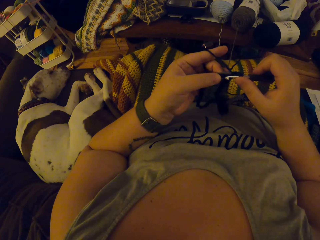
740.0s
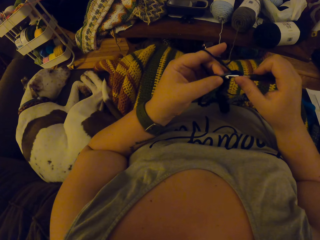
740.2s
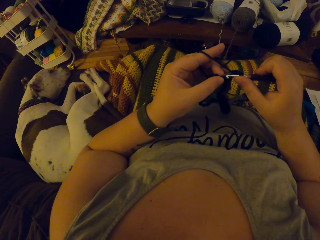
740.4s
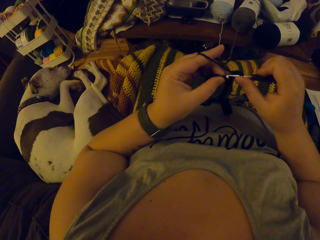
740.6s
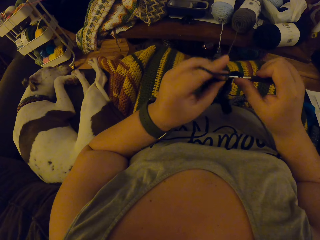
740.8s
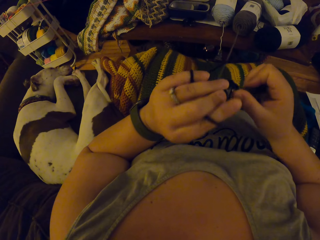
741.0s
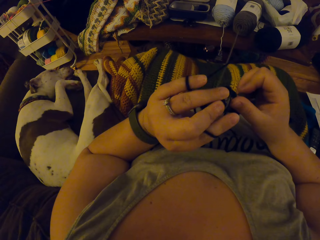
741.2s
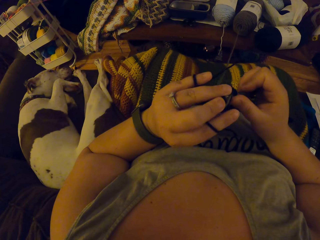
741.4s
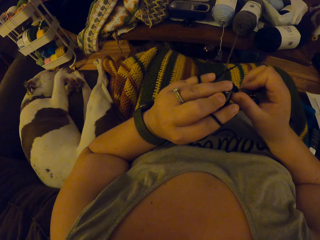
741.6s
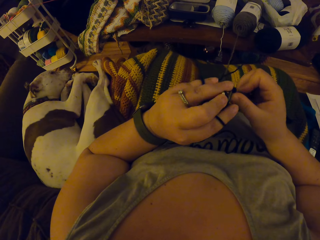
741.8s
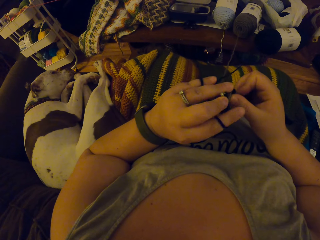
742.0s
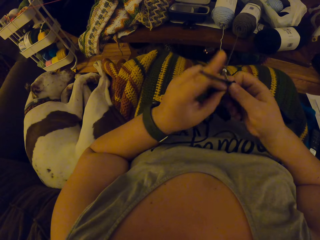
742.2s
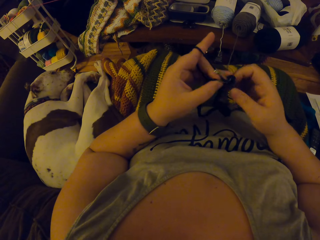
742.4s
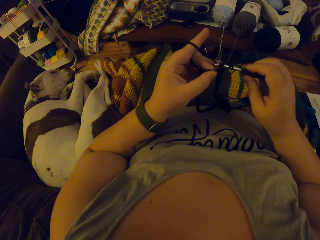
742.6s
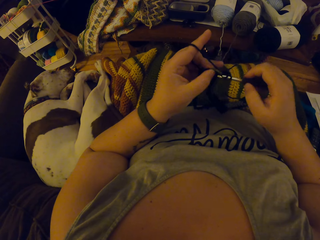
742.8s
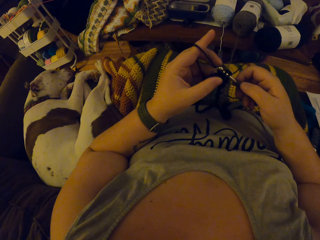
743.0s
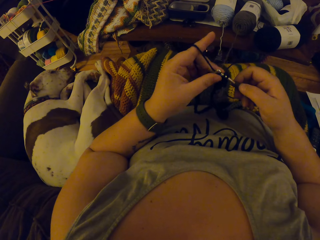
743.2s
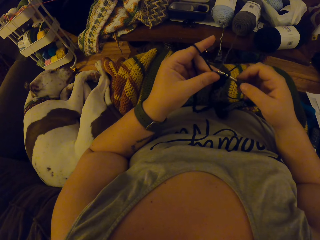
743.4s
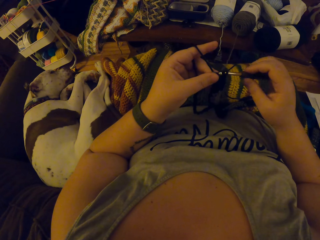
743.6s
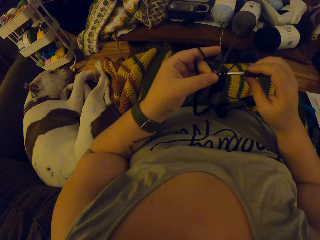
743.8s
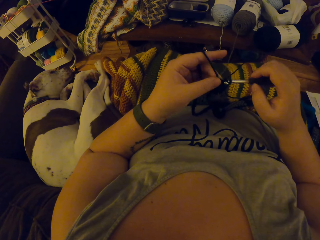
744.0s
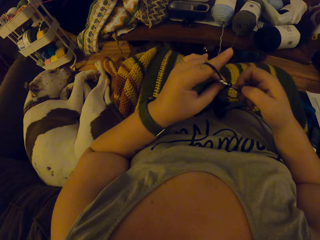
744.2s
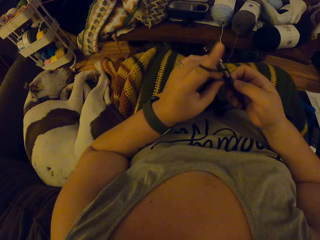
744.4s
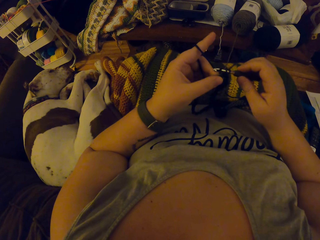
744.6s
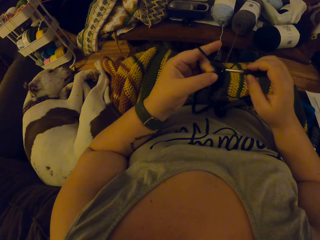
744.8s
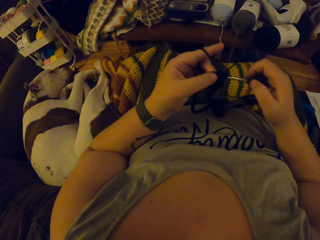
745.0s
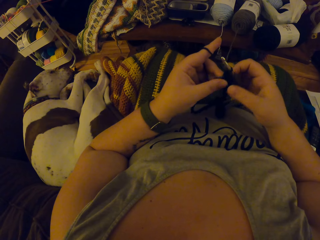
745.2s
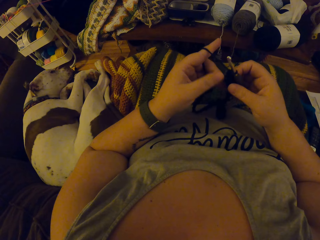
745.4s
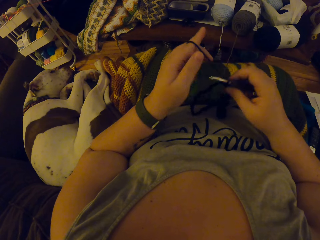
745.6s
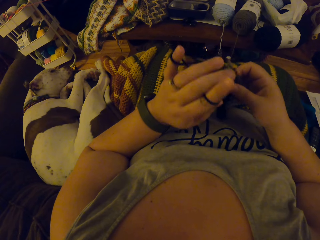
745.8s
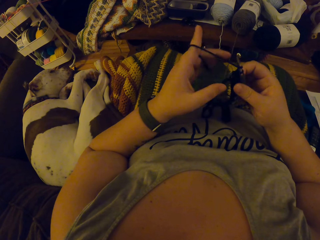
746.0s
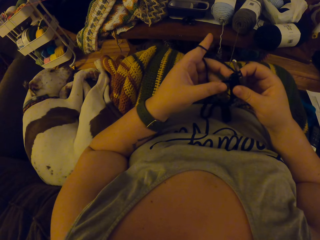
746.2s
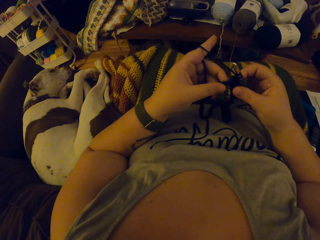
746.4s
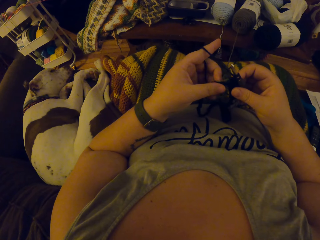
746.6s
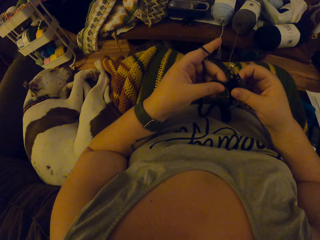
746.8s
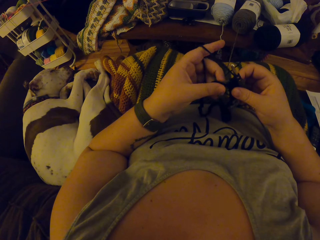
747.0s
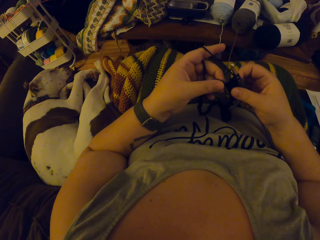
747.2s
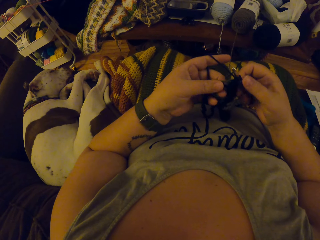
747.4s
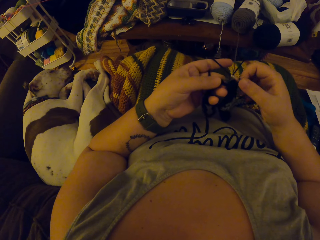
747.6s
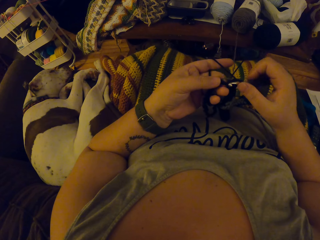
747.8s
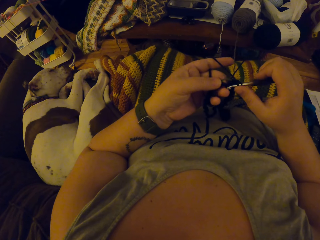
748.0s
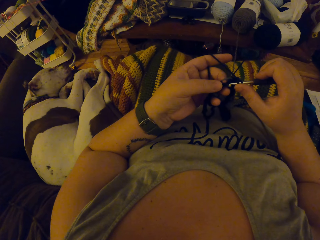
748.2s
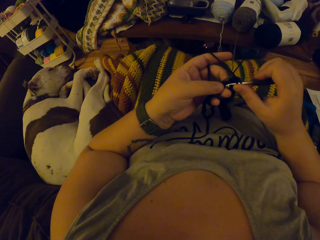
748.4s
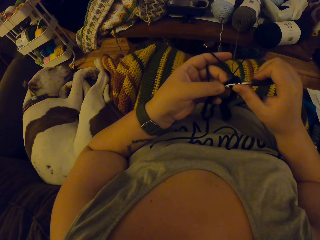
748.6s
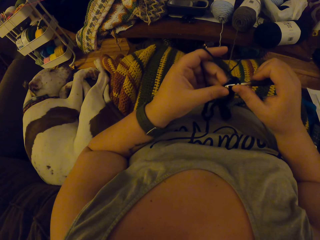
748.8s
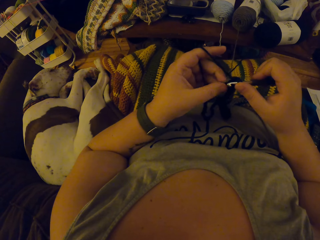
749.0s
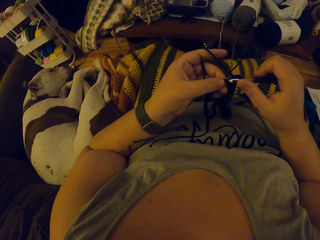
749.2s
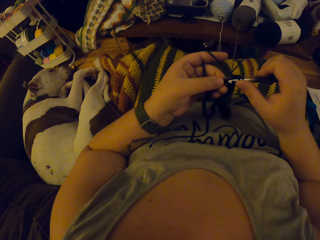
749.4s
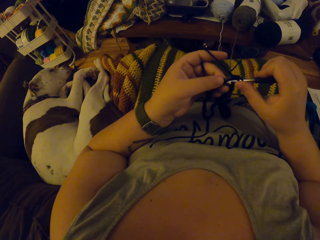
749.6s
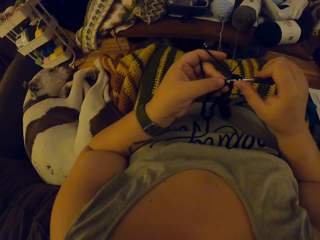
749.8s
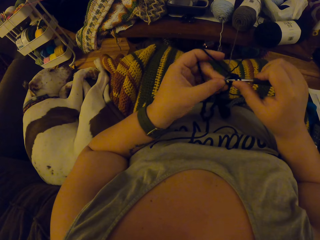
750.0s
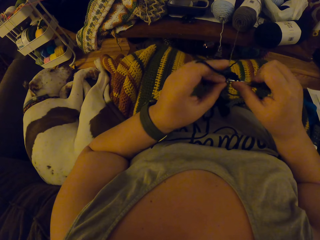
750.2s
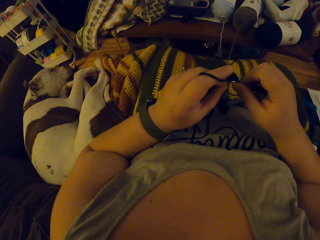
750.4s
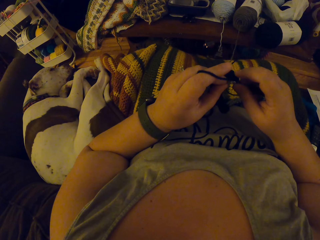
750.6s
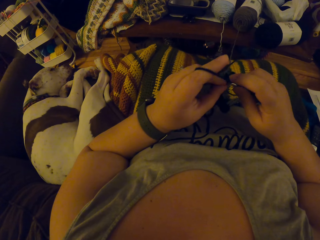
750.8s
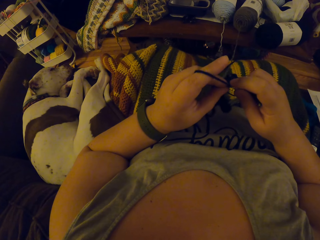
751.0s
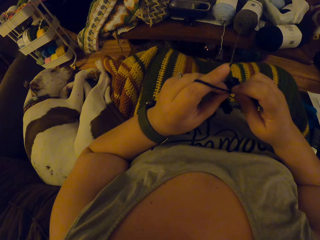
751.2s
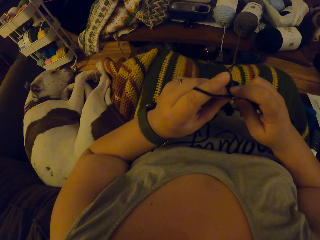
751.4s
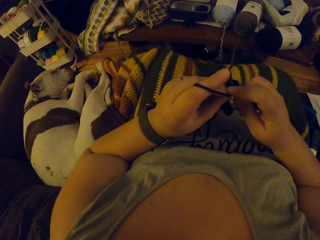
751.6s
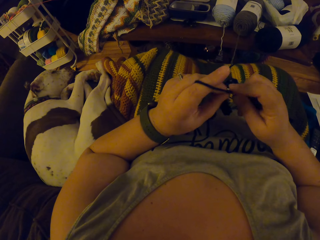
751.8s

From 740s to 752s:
The camera wearer adjusts the thread. They knit the garment. They adjust the thread. They knit the garment.

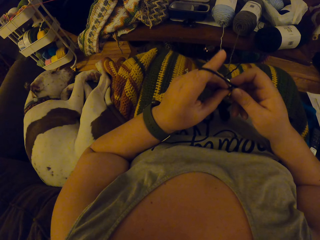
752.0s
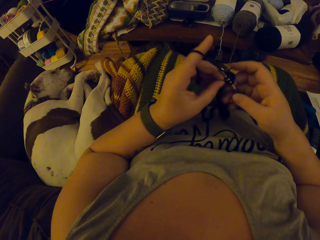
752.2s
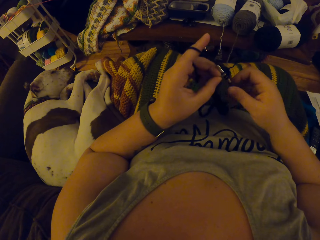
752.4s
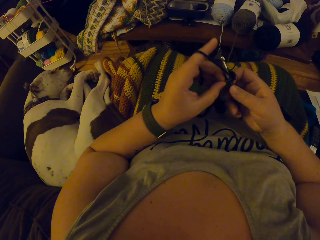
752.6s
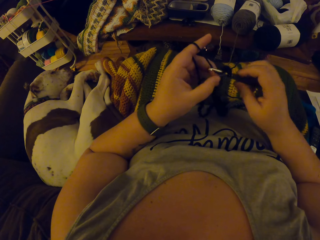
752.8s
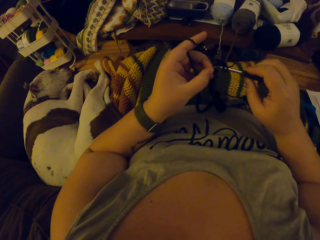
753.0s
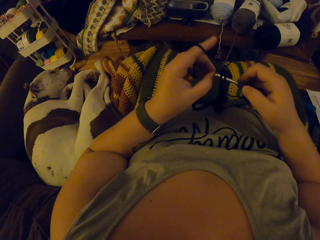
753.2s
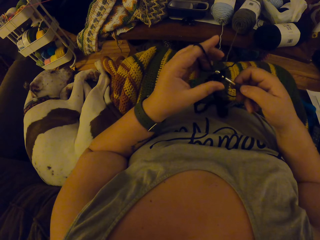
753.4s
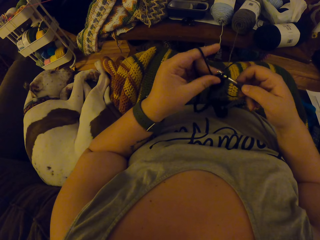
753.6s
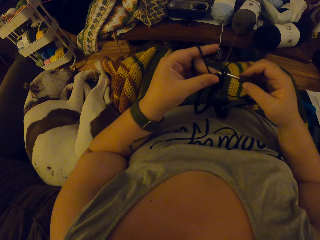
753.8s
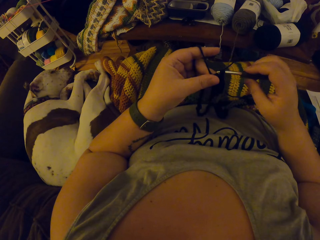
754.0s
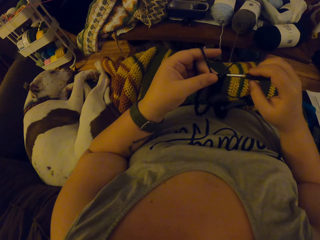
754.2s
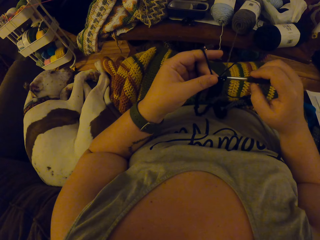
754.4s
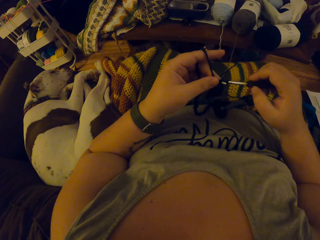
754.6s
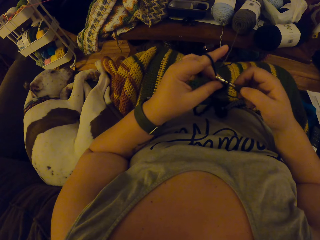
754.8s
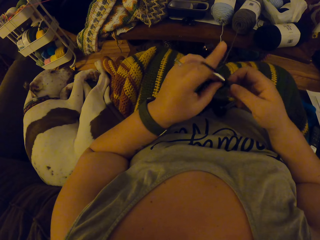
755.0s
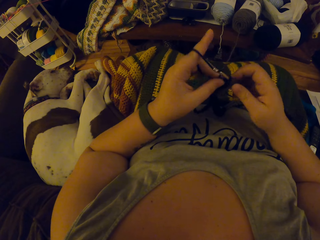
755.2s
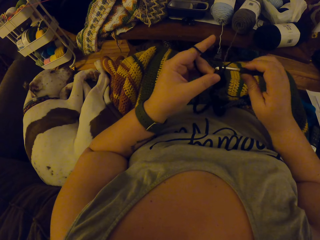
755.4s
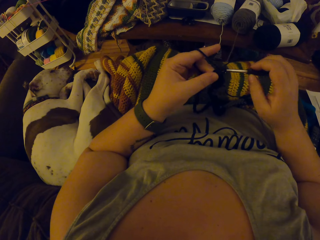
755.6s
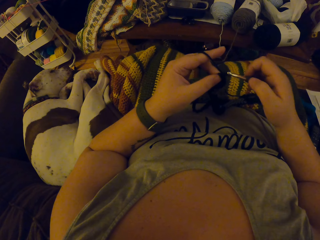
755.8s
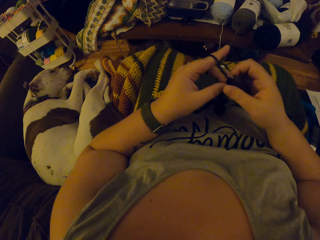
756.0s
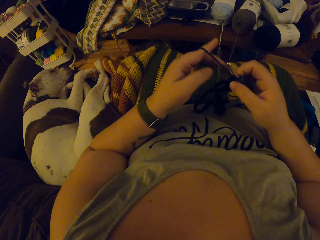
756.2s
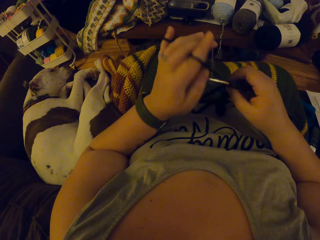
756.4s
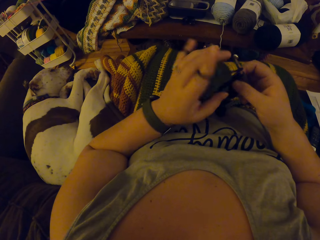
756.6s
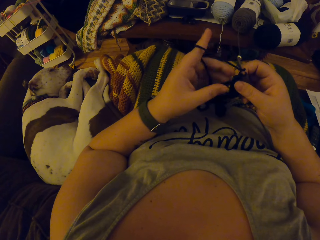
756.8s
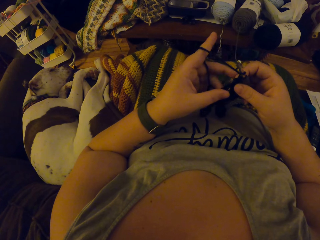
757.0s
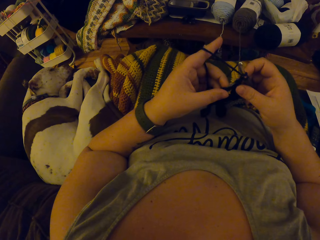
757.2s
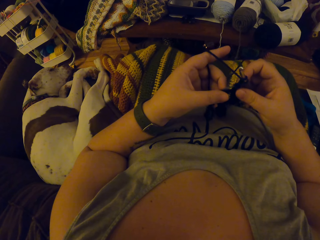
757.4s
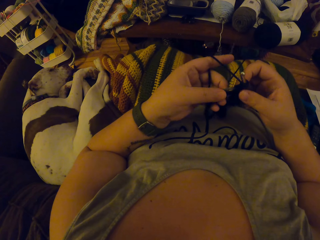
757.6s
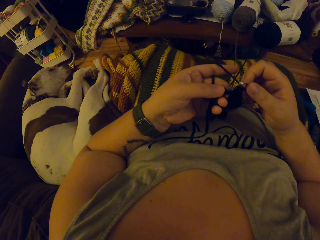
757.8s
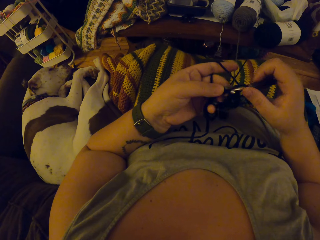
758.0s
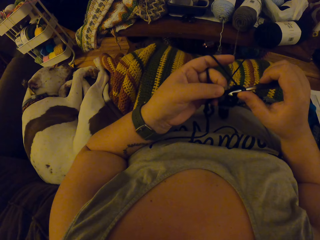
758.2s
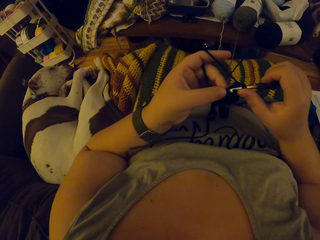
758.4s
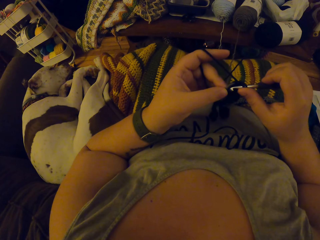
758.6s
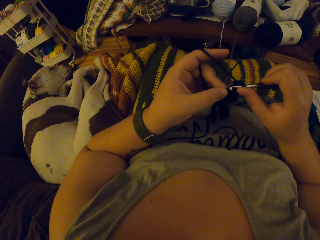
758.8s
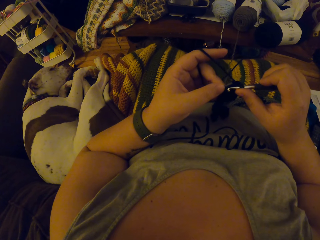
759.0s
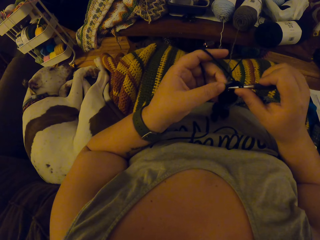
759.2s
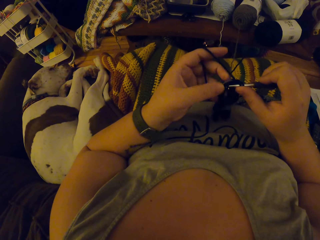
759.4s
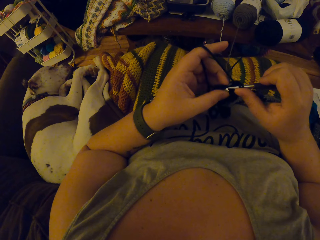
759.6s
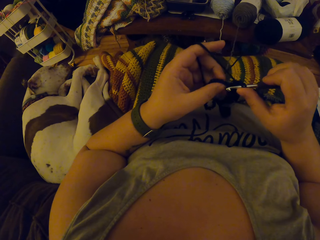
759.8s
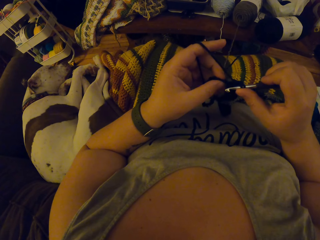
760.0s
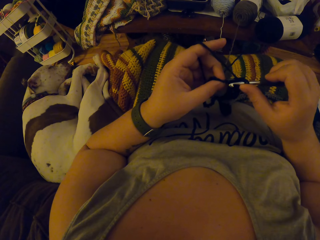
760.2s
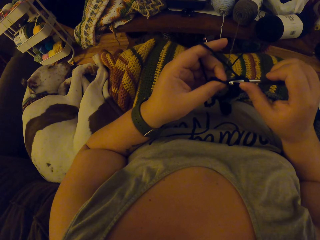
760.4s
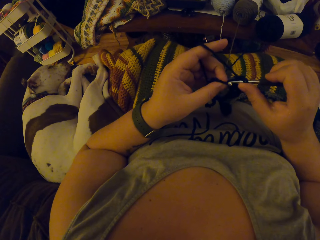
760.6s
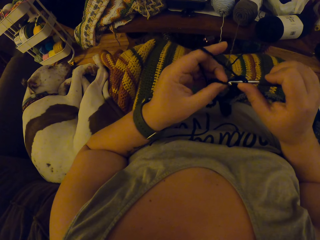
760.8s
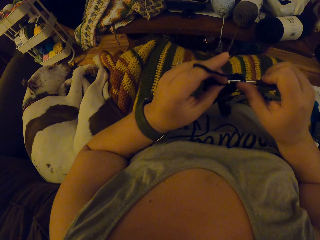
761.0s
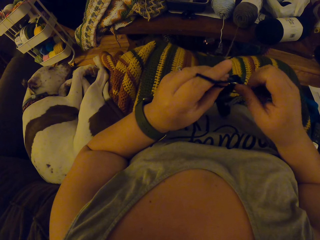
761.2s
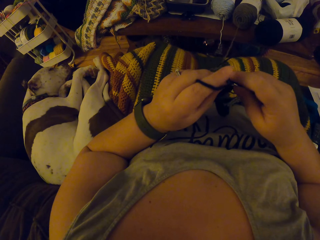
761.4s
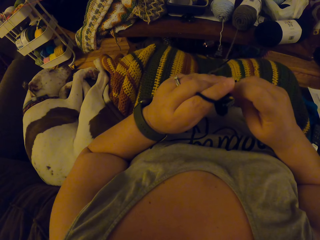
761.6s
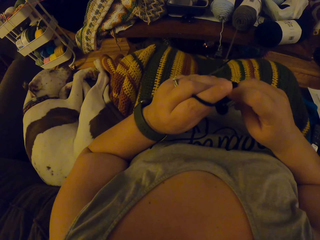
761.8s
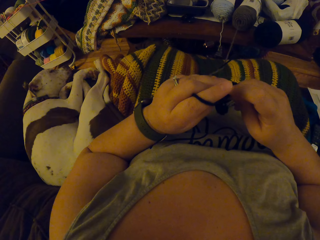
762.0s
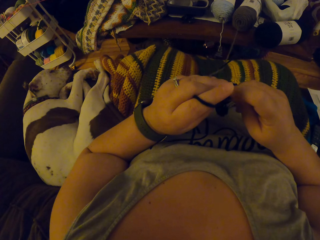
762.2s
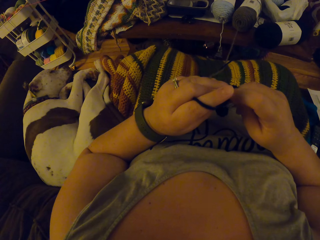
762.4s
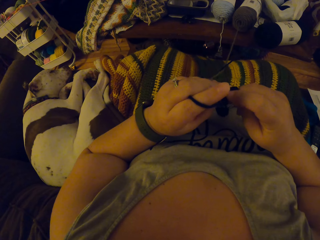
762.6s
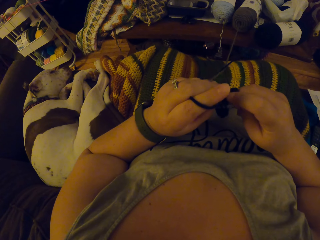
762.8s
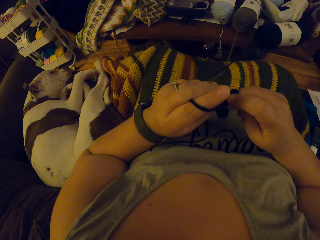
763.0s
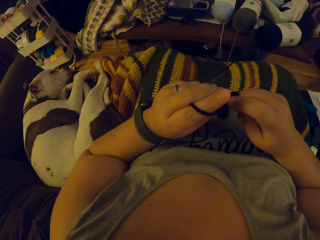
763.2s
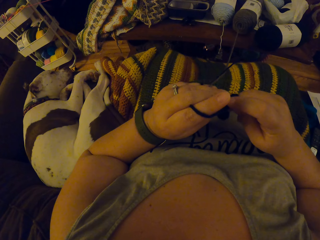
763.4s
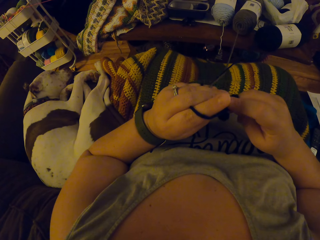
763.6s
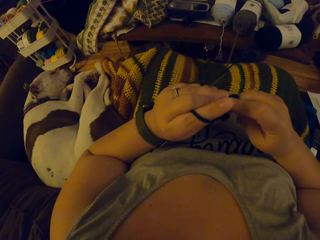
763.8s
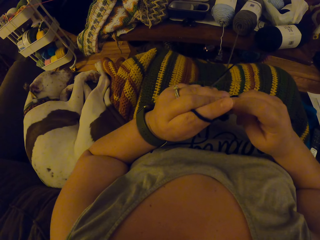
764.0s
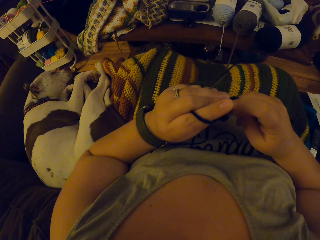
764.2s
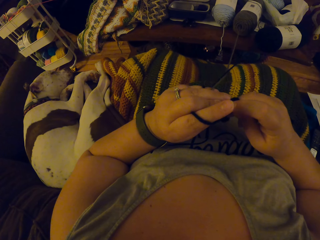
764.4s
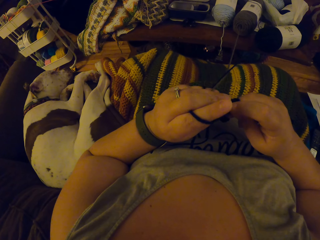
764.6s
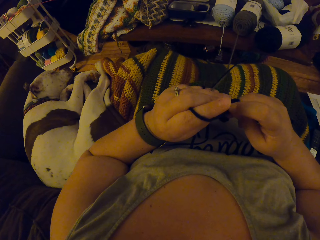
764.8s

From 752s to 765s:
The camera wearer adjusts the thread. They knit the garment.
